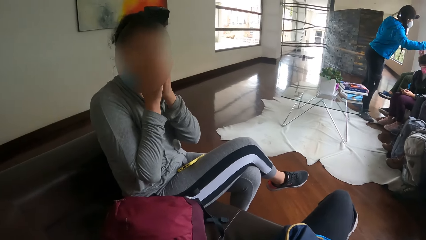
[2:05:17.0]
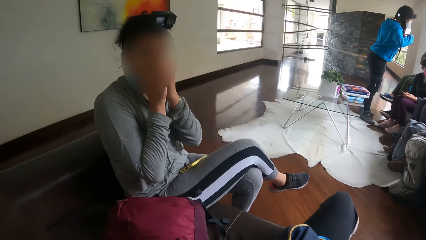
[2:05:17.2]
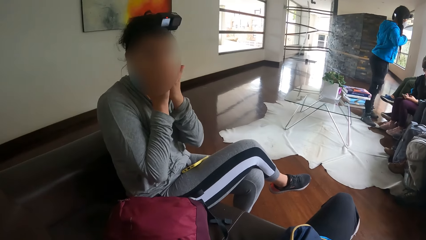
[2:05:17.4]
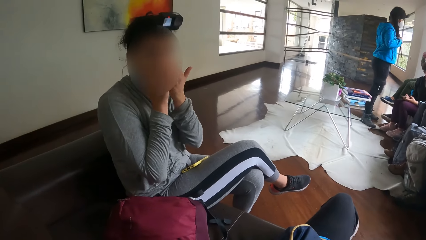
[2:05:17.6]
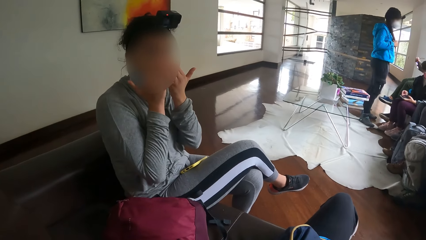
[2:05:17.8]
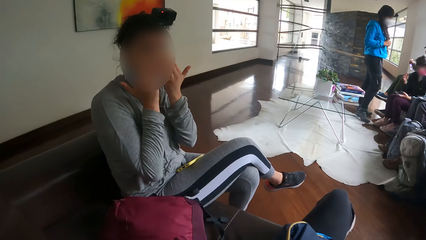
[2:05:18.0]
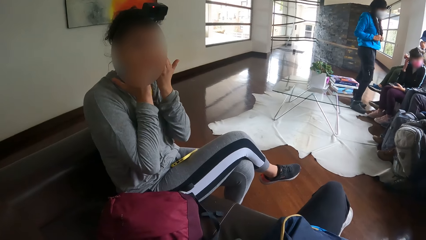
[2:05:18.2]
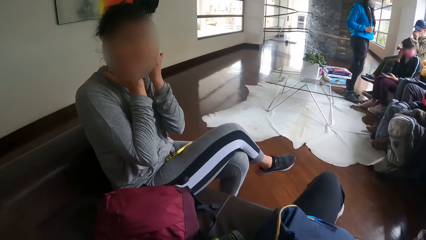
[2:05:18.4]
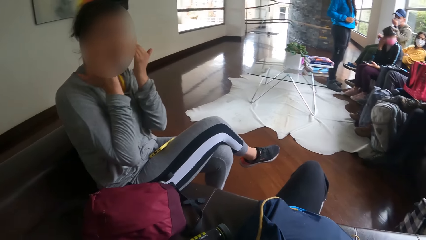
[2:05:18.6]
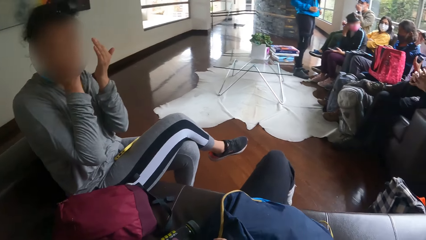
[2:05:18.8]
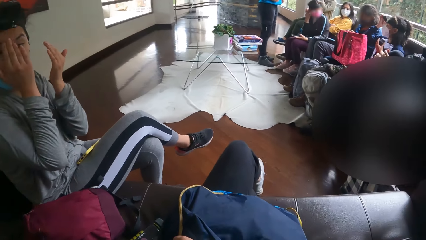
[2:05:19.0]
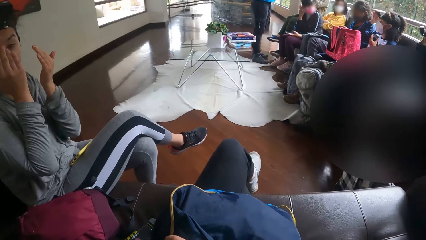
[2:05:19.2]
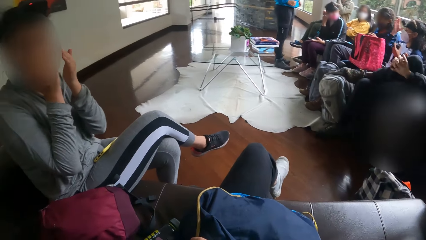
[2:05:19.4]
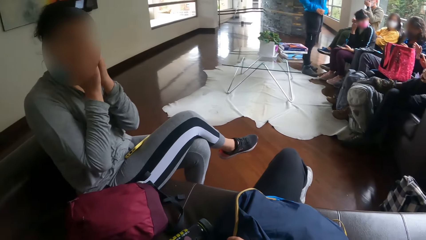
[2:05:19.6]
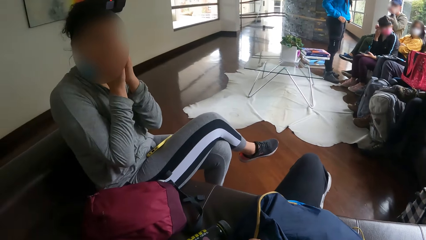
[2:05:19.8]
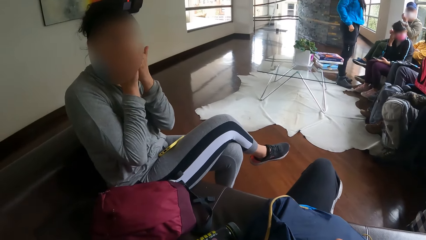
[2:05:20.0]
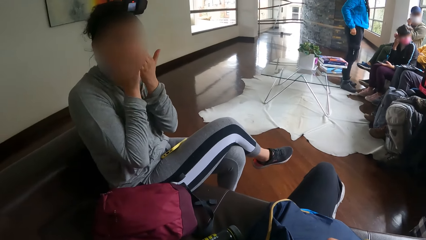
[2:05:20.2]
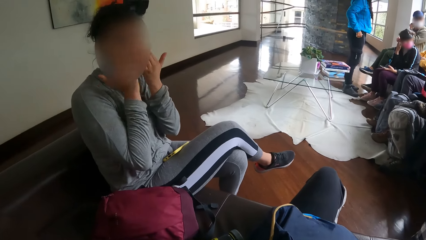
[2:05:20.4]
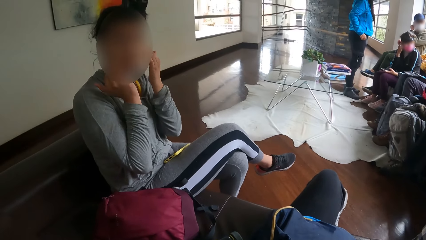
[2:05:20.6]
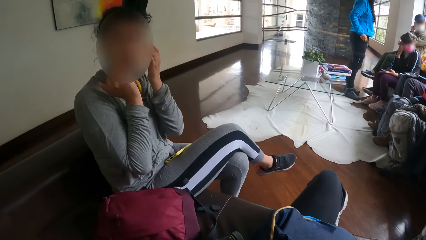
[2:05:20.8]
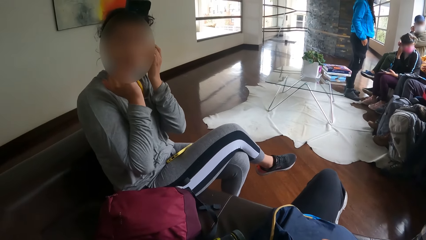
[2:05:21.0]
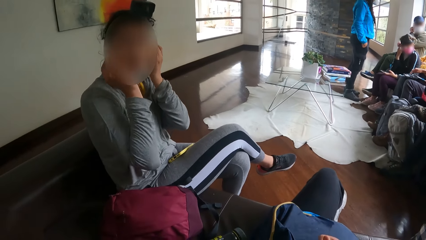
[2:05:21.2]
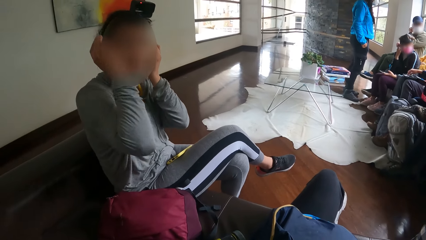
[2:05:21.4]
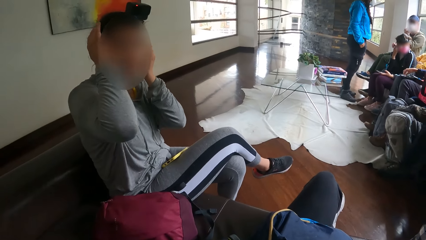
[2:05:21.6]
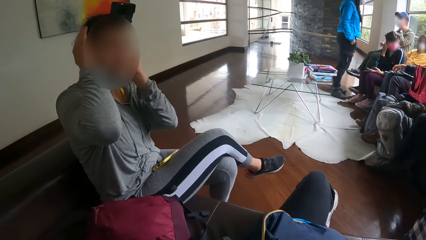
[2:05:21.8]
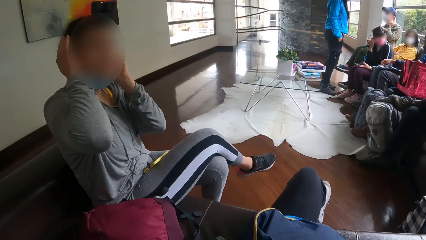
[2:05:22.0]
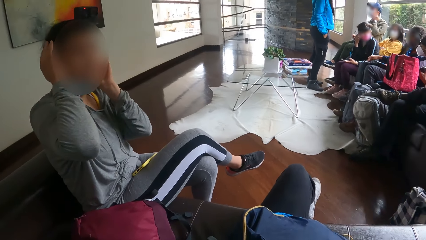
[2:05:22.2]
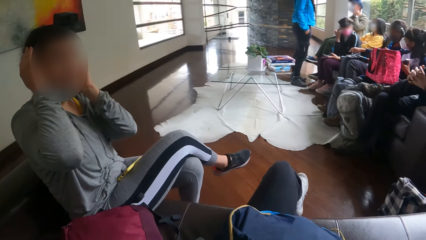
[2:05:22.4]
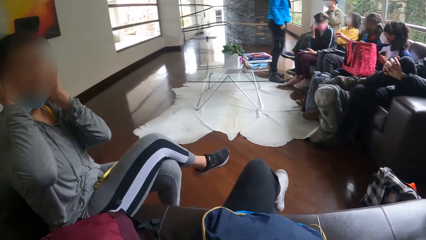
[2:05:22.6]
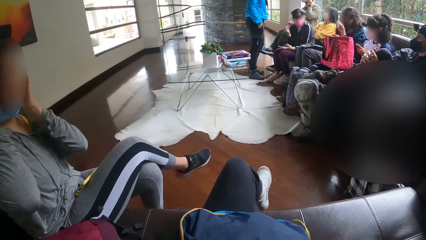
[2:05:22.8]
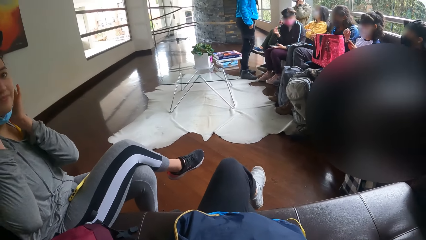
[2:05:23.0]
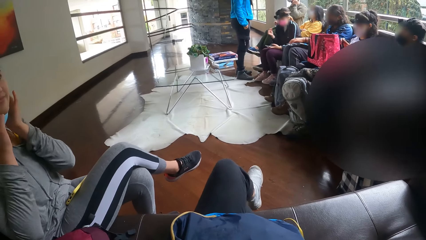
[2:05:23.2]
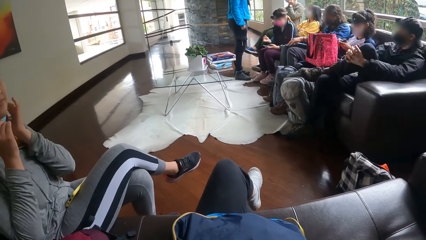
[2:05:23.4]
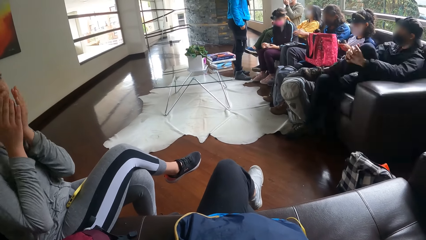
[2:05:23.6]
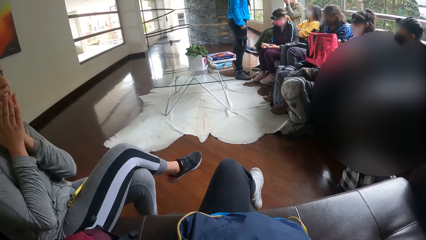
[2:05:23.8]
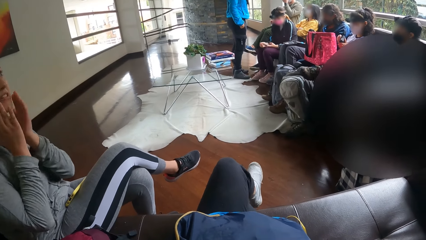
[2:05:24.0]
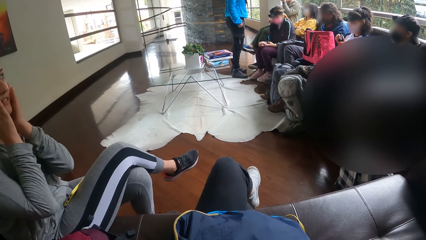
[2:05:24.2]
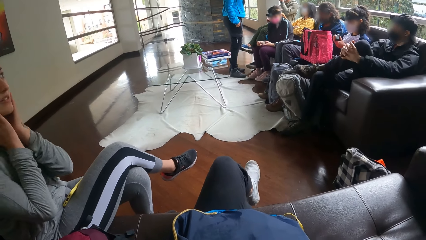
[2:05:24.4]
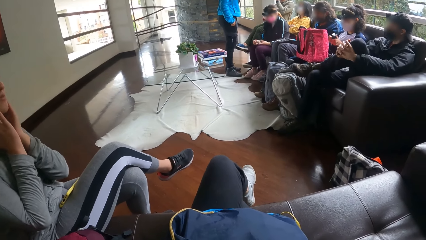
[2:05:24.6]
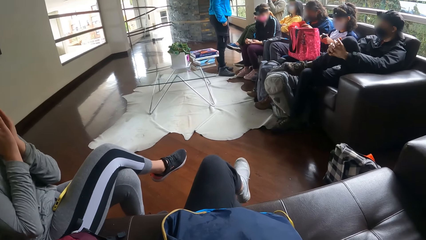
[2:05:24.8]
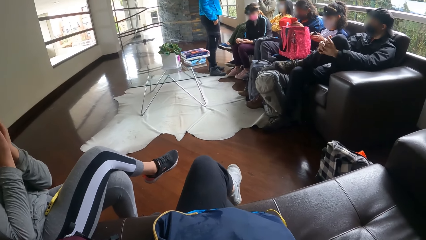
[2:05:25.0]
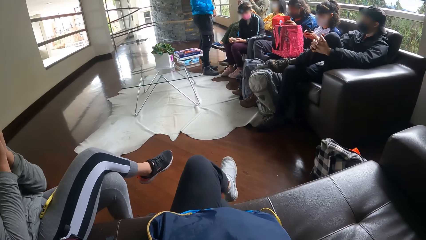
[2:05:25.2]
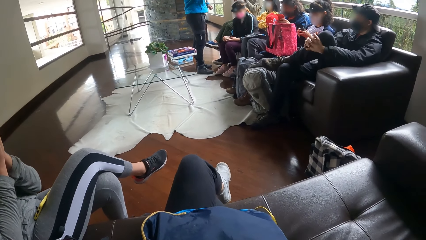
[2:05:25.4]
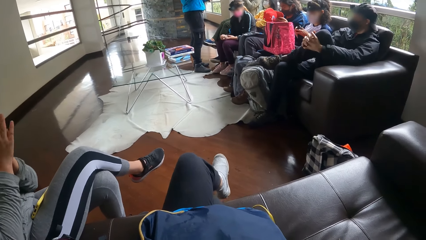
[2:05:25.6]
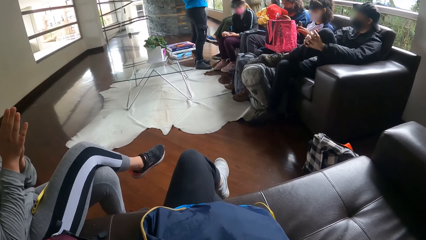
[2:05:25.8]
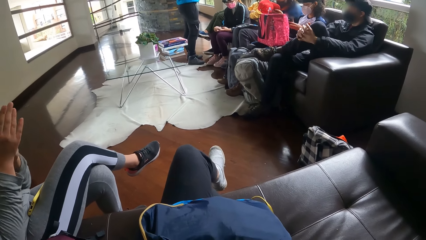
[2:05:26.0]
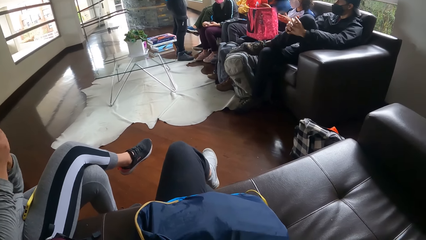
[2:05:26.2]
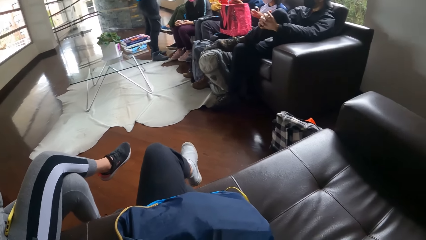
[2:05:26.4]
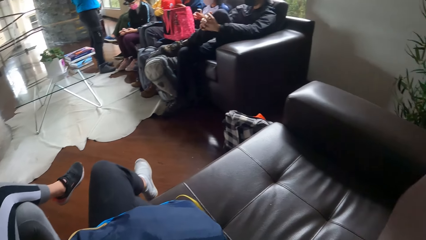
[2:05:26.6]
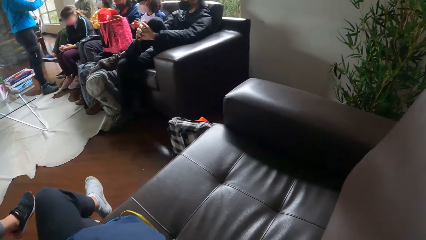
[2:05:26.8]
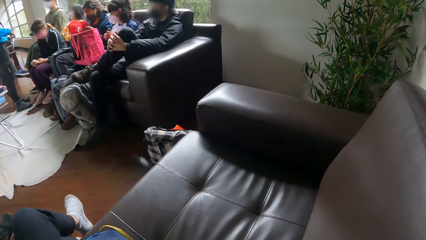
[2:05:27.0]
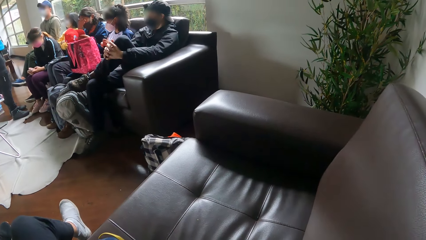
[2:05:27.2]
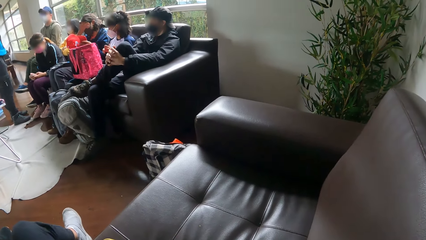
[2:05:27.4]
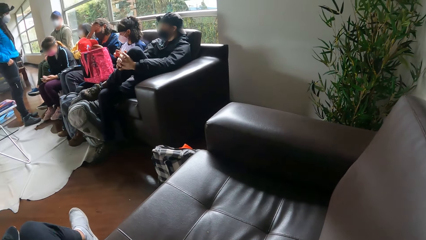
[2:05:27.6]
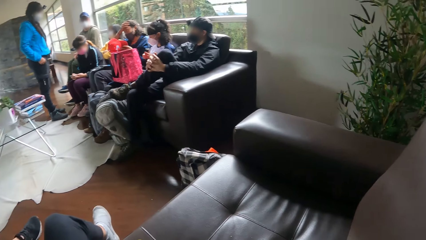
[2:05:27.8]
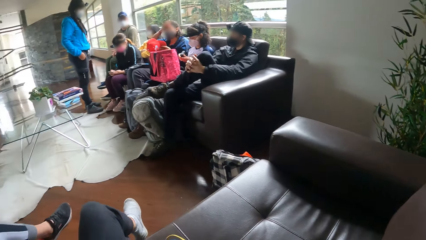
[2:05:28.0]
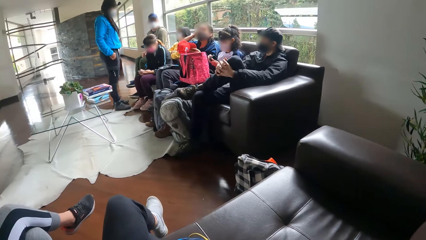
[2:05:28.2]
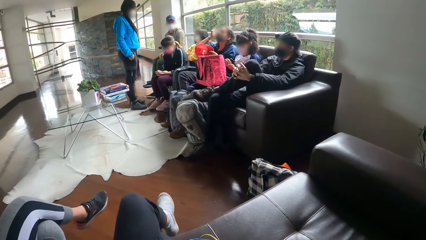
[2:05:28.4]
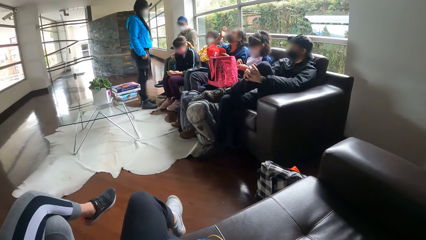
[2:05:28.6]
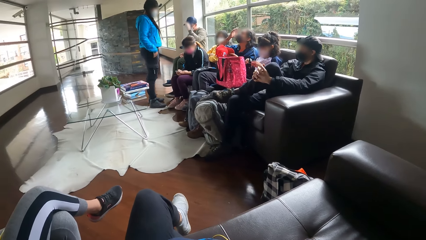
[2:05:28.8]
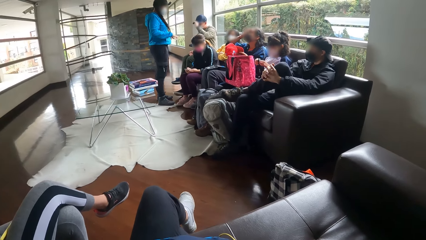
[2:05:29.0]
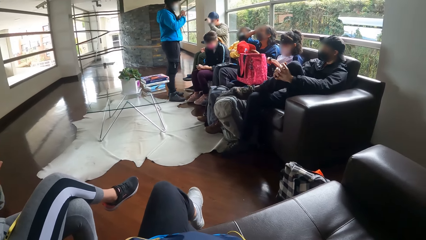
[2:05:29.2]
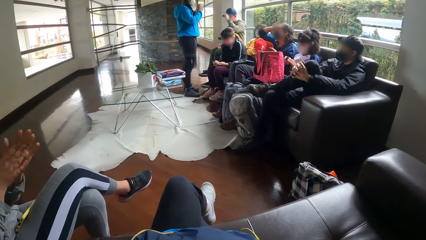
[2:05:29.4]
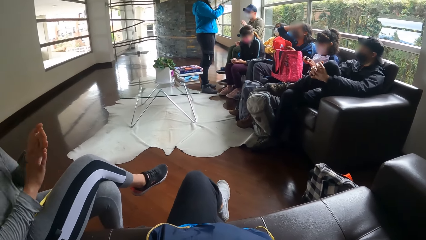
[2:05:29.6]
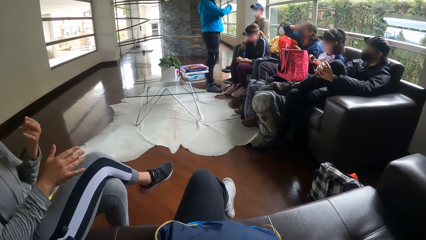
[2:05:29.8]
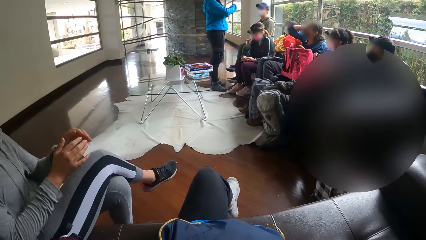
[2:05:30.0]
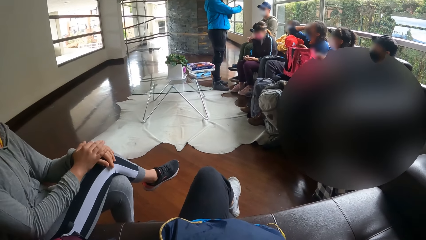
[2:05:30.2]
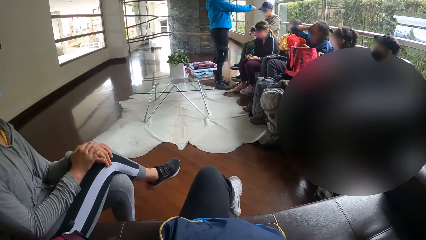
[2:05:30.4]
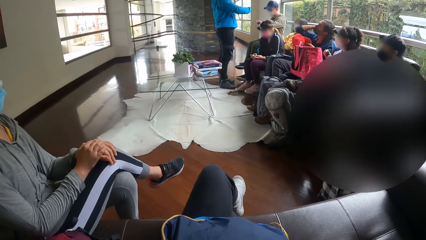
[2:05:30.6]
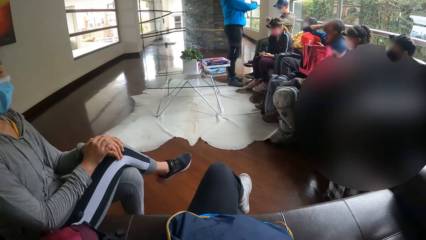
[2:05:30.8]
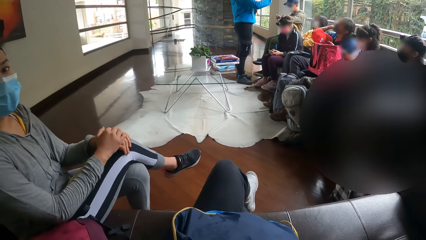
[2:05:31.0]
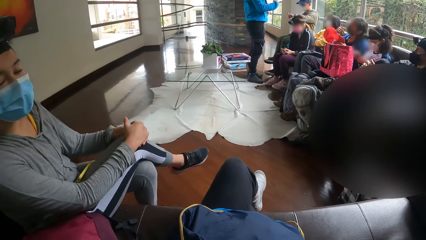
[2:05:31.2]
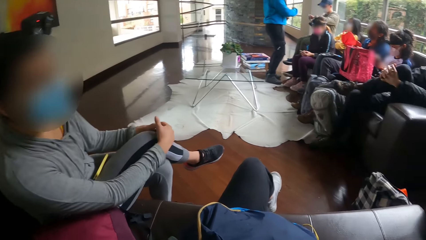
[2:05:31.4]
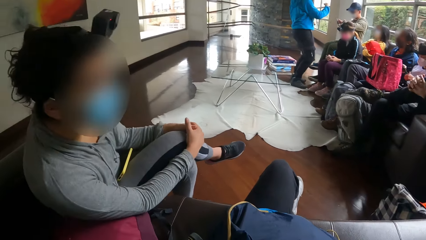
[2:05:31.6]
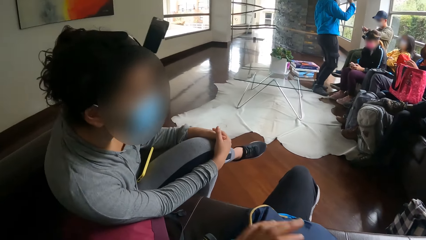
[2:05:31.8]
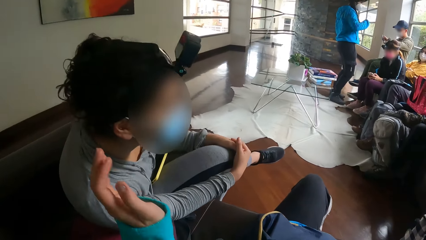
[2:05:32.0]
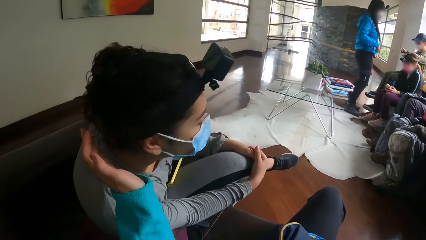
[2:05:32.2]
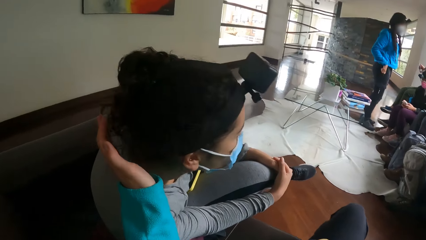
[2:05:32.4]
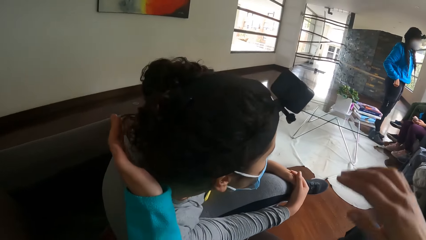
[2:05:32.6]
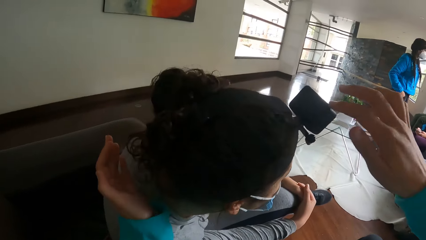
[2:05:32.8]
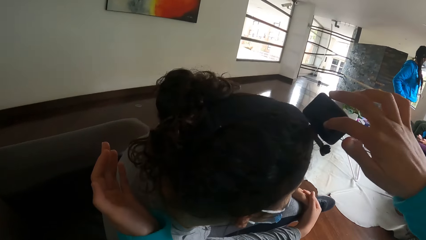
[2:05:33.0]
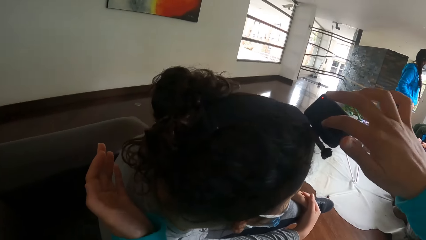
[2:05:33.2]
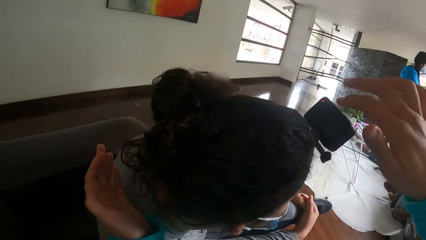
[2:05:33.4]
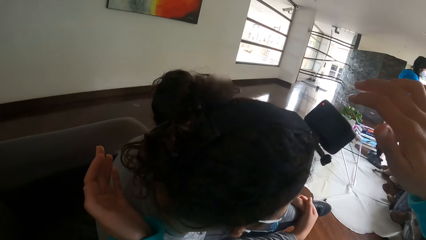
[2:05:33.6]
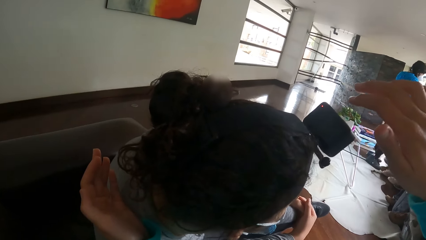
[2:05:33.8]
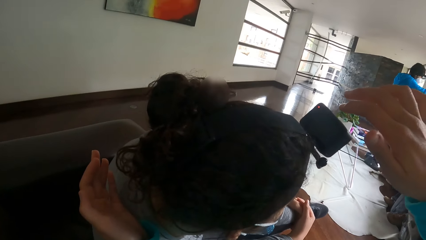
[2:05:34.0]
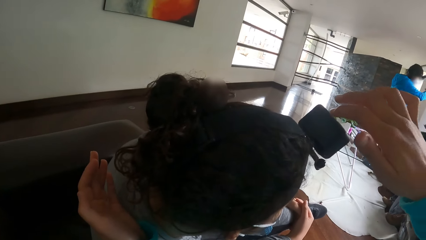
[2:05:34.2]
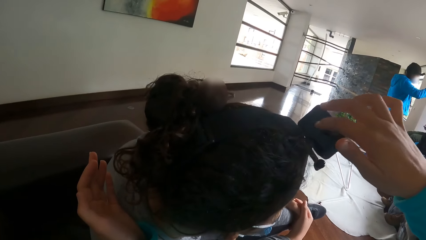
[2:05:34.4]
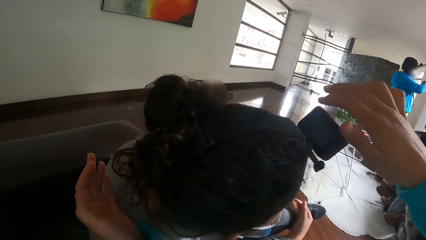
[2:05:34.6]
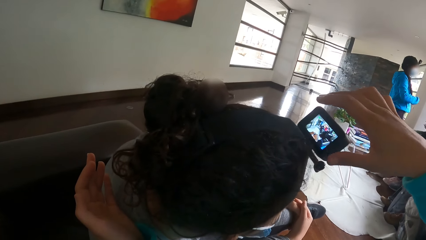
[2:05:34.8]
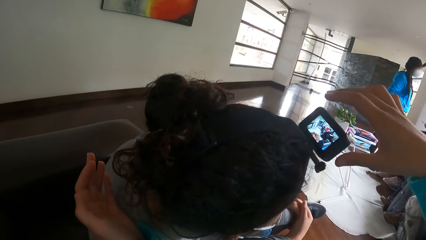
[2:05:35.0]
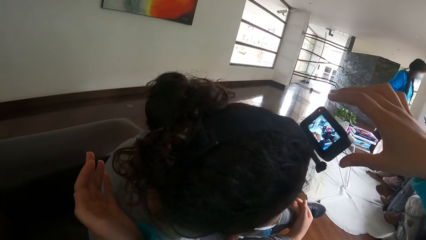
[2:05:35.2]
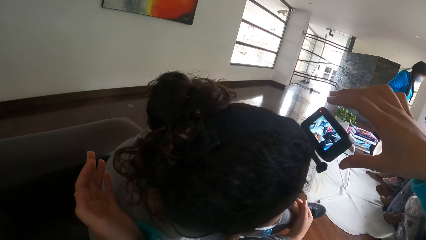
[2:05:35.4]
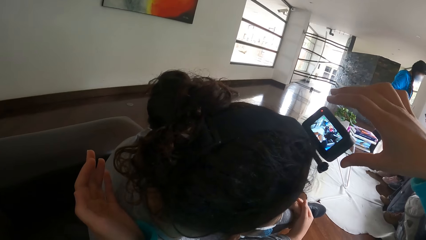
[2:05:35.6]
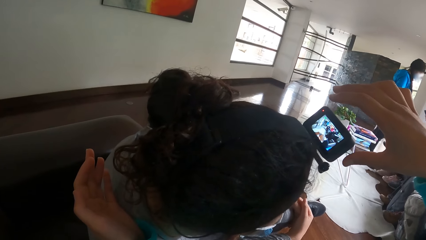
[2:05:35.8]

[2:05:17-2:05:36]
The woman rubs her face with her hands. The woman rubs her hands against each other. The camera wearer taps on the woman's camera with her right hand.
